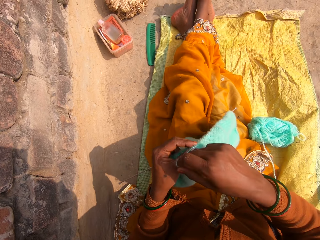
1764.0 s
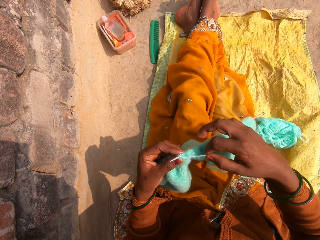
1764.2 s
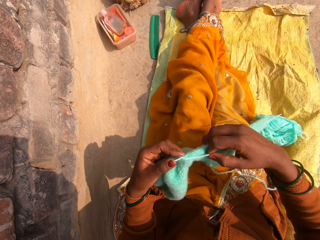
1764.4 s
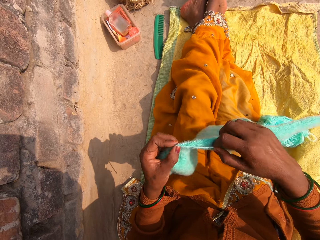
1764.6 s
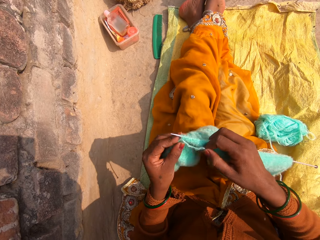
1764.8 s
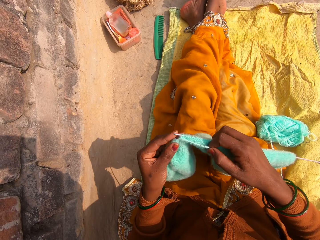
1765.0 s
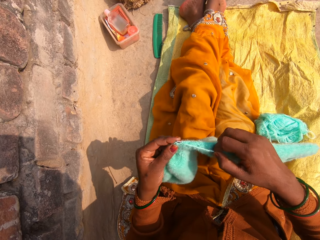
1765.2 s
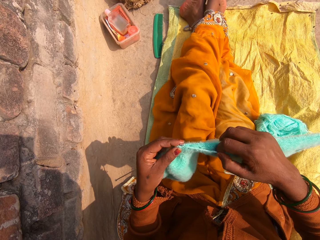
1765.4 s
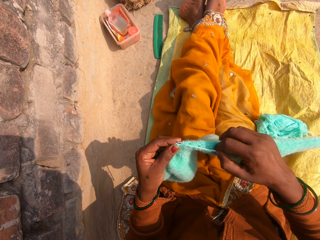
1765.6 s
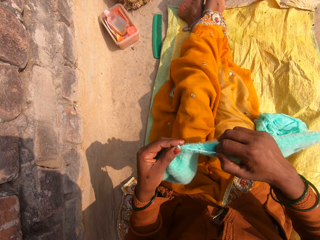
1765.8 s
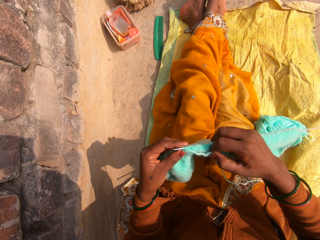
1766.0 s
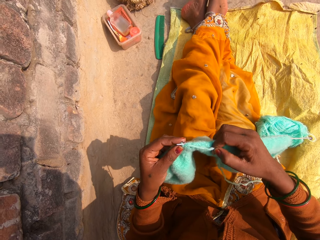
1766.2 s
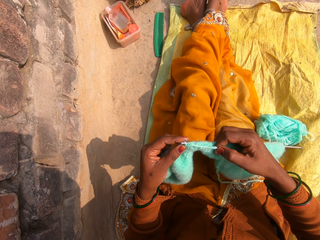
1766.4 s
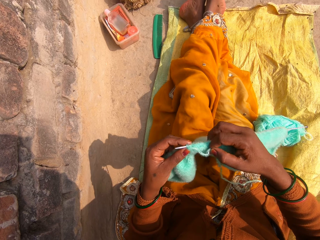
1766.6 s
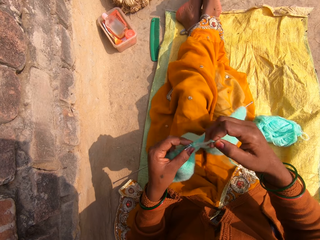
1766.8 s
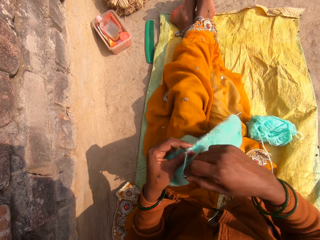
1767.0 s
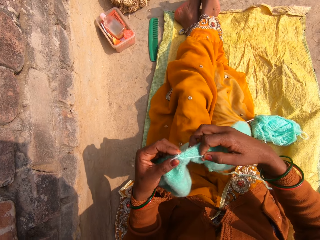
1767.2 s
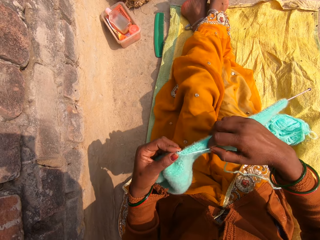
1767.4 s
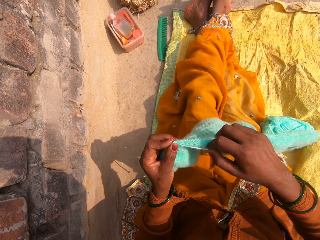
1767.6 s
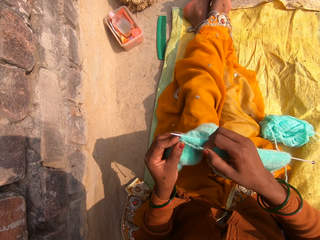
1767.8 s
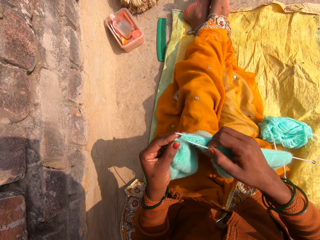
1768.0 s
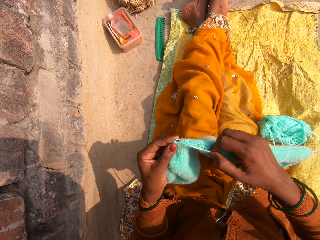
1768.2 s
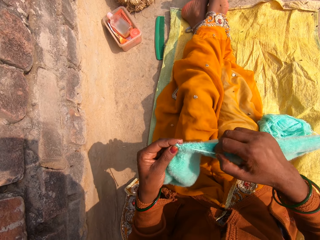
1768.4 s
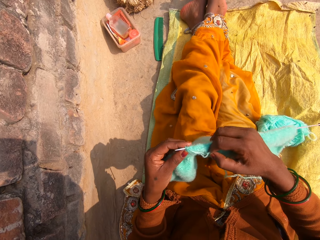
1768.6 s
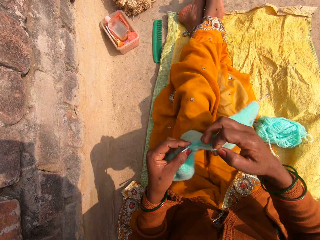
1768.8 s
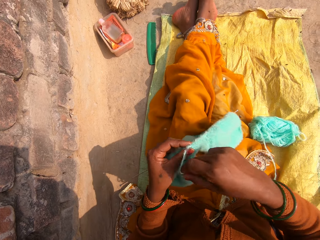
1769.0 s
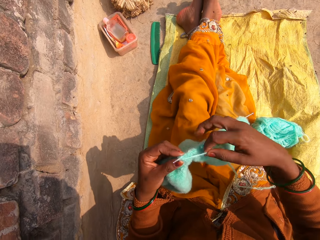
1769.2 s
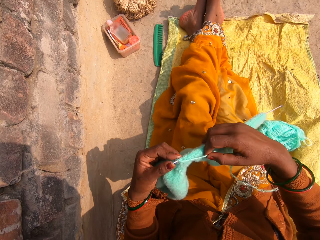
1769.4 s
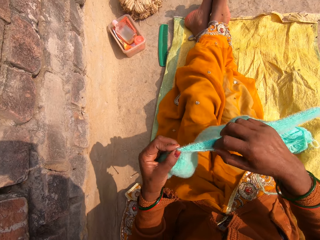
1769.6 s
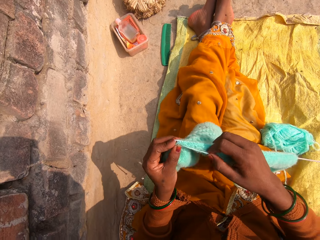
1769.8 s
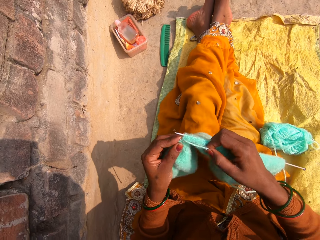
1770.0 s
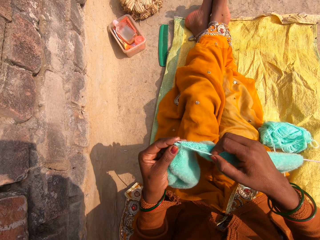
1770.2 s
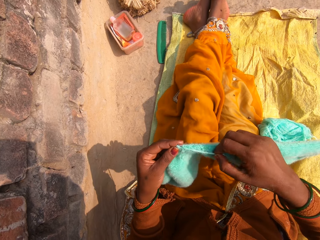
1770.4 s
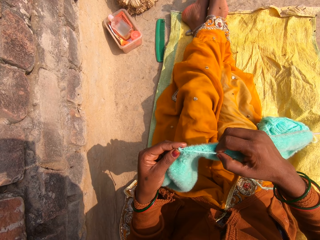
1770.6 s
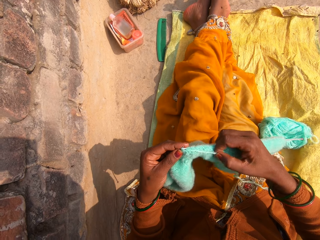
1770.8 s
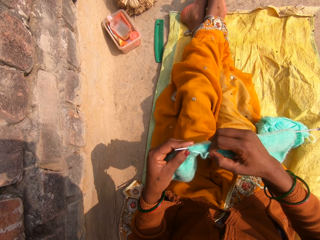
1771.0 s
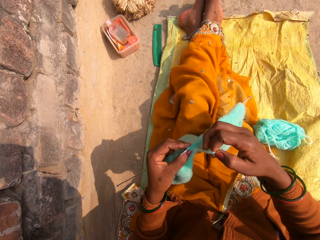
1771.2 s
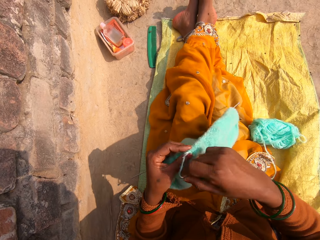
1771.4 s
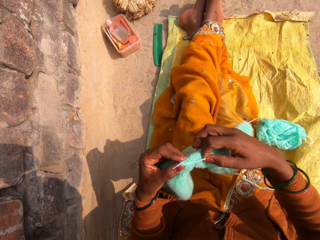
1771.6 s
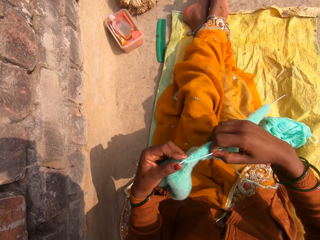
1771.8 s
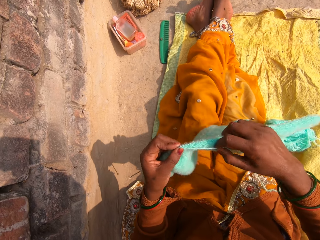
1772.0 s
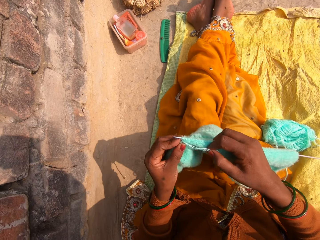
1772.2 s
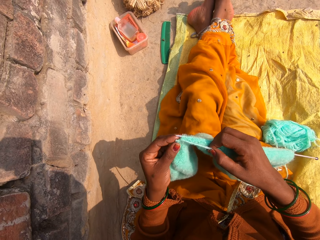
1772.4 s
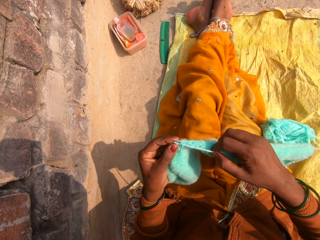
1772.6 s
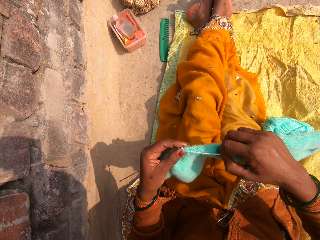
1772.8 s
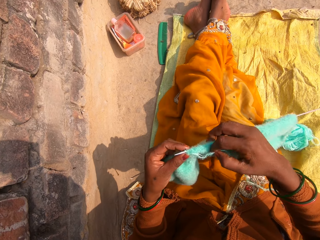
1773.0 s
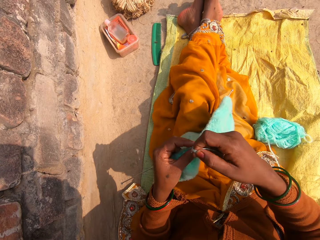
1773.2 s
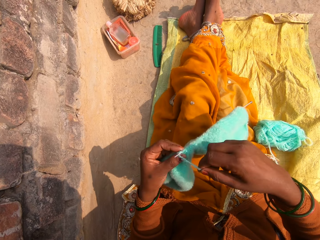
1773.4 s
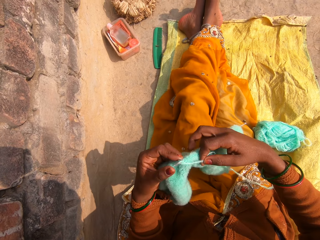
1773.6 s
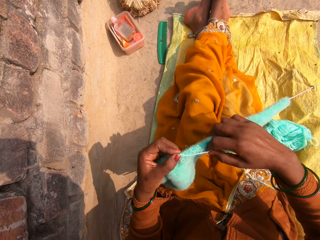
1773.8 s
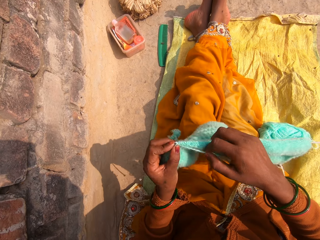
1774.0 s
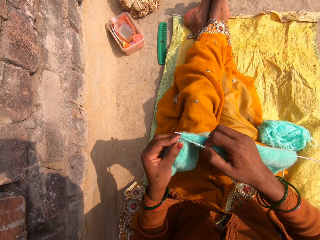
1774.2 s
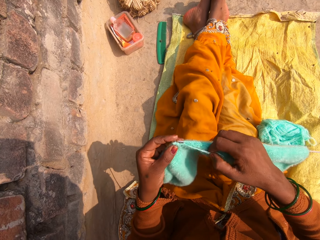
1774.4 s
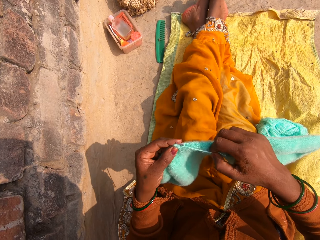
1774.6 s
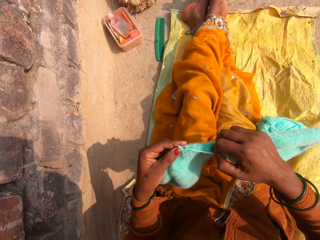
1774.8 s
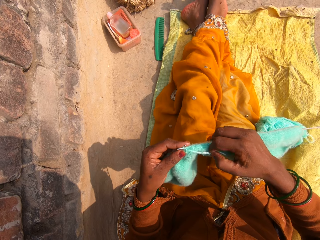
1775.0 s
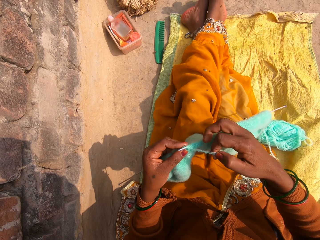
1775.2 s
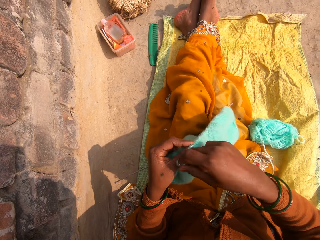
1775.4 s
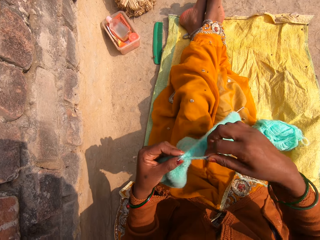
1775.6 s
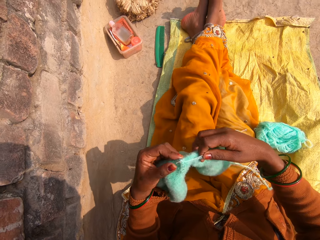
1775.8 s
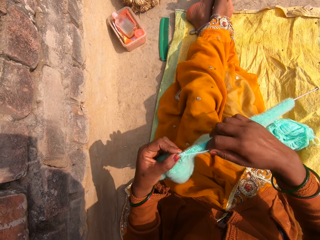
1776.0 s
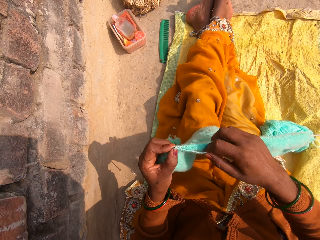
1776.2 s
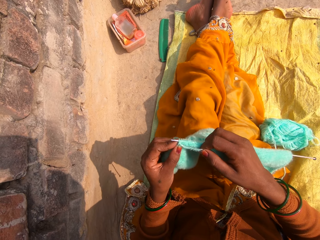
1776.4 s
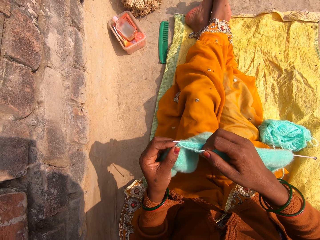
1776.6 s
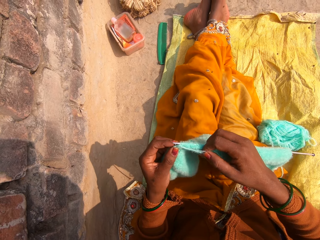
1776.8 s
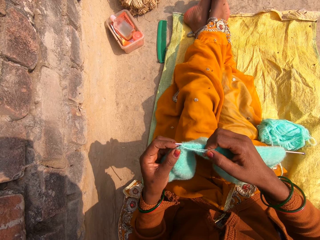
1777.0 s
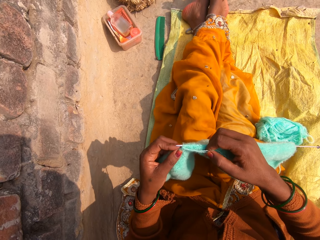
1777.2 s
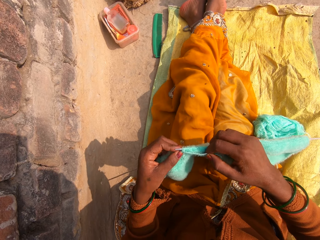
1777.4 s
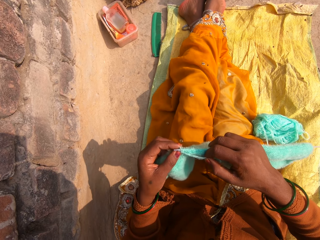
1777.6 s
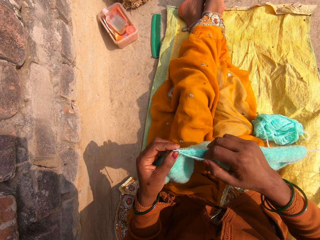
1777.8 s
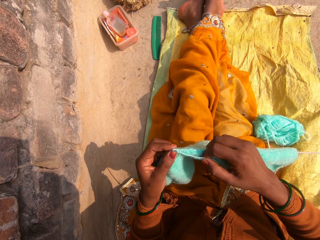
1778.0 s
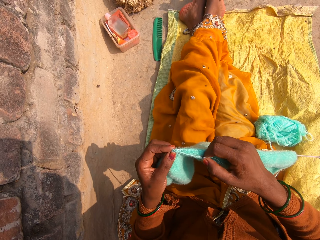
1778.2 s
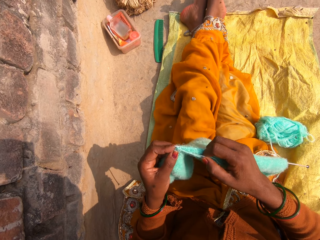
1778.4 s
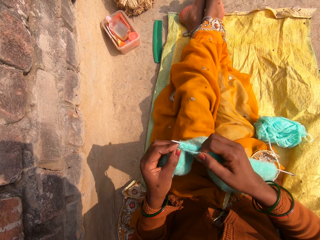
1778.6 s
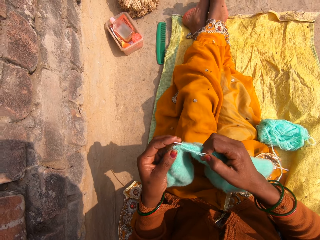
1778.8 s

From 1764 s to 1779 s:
The camera wearer rounds the wool on the crochet. They knit the fabric. They round the wool on the crochet. They knit the fabric. They round the wool on the crochet. They knit the fabric. They round the wool on the crochet. They knit the fabric. They round the wool on the crochet. They knit the fabric. They round the wool on the crochet. They knit the fabric.

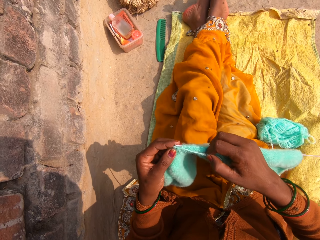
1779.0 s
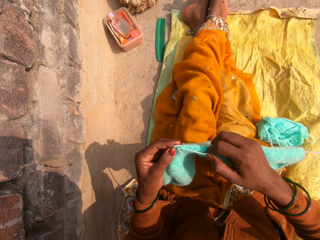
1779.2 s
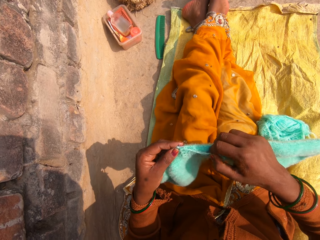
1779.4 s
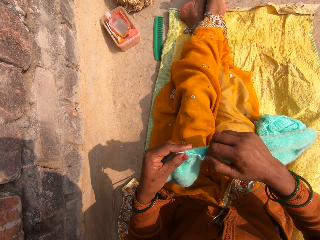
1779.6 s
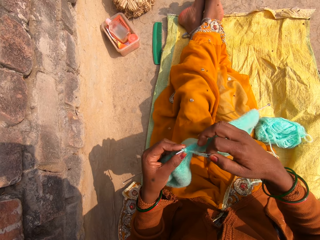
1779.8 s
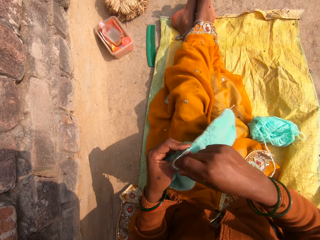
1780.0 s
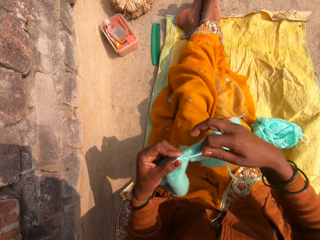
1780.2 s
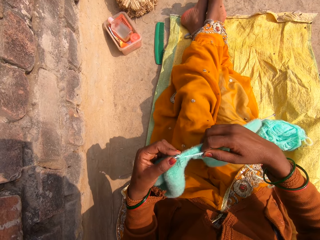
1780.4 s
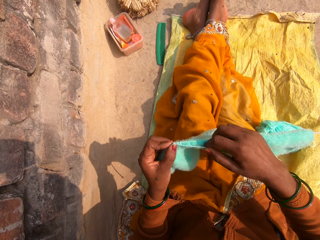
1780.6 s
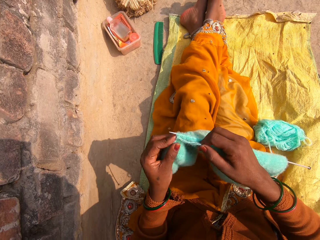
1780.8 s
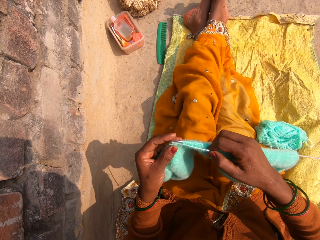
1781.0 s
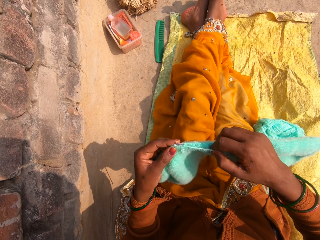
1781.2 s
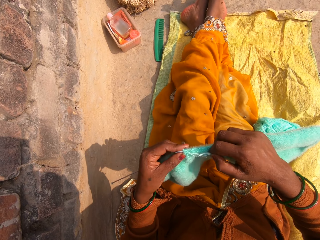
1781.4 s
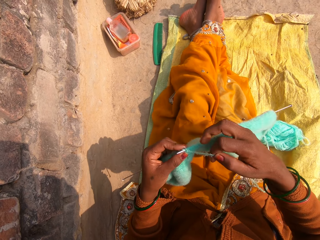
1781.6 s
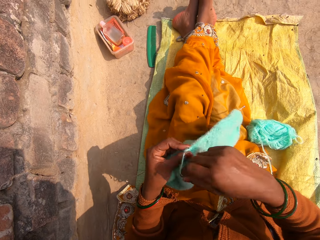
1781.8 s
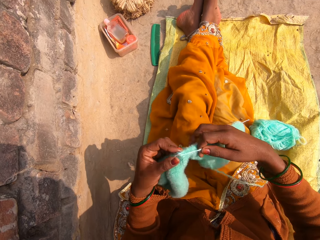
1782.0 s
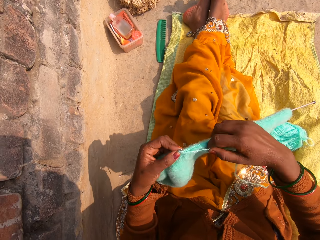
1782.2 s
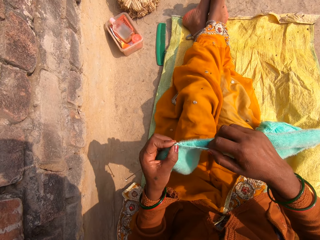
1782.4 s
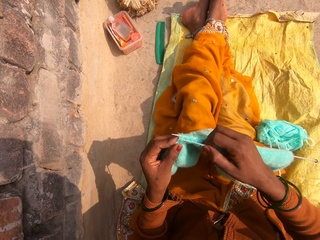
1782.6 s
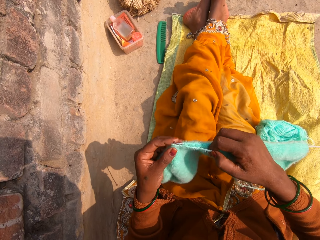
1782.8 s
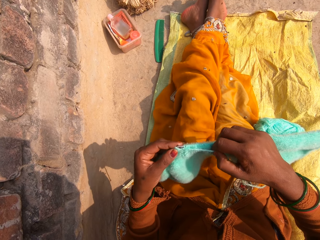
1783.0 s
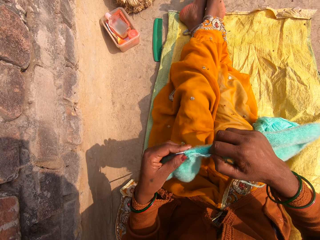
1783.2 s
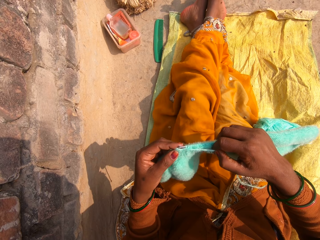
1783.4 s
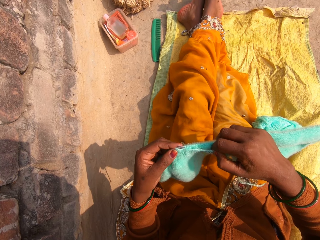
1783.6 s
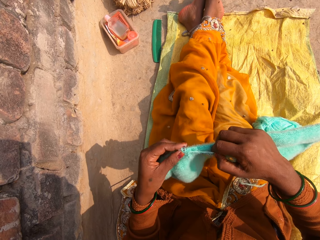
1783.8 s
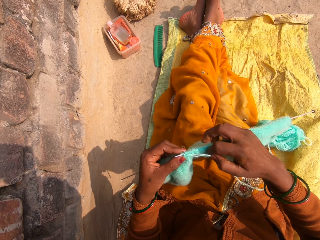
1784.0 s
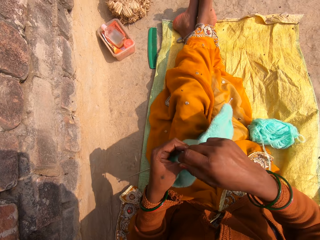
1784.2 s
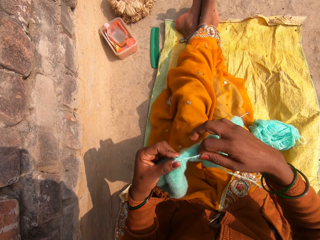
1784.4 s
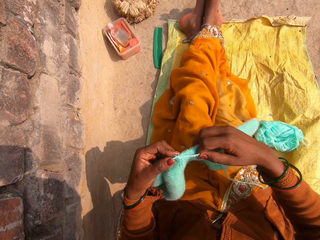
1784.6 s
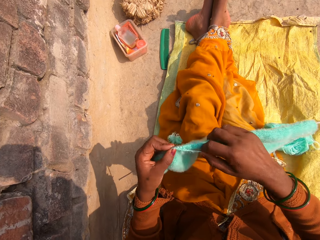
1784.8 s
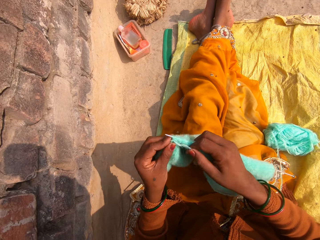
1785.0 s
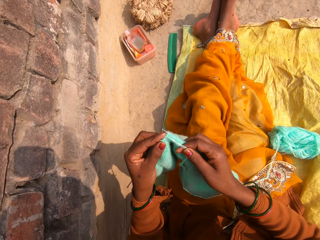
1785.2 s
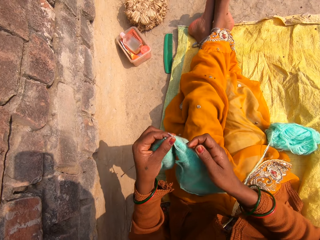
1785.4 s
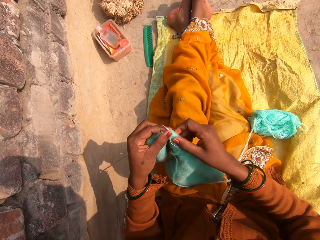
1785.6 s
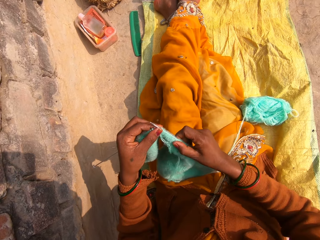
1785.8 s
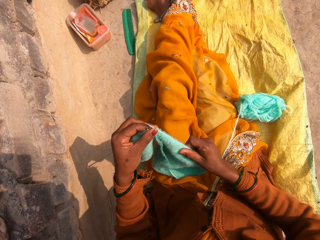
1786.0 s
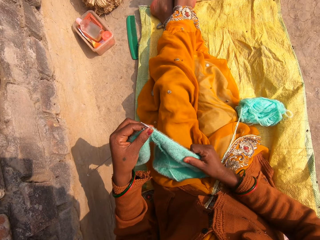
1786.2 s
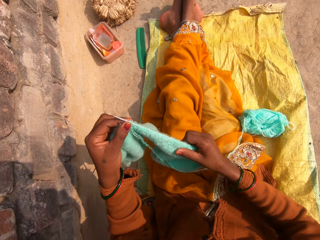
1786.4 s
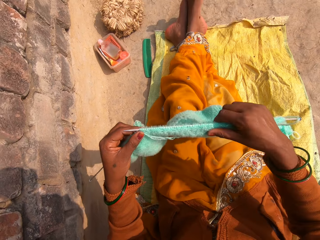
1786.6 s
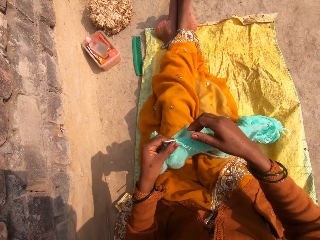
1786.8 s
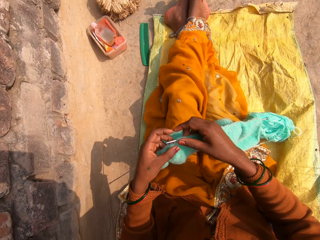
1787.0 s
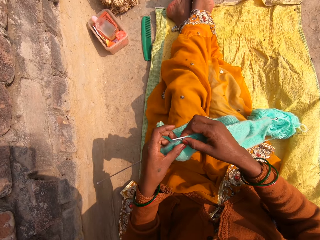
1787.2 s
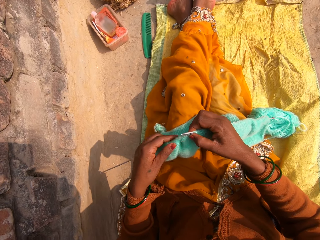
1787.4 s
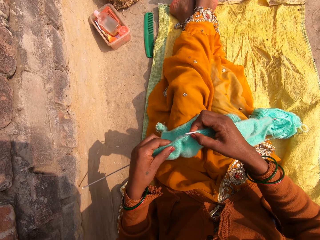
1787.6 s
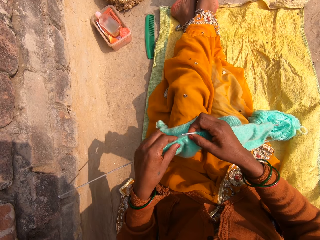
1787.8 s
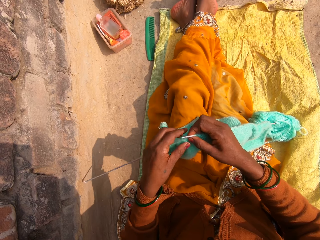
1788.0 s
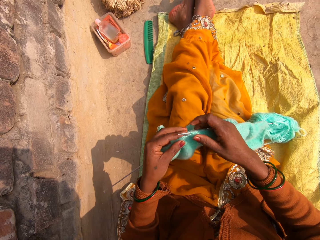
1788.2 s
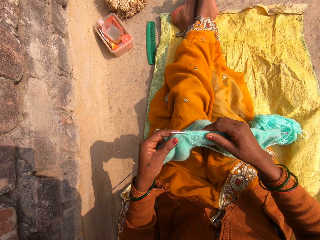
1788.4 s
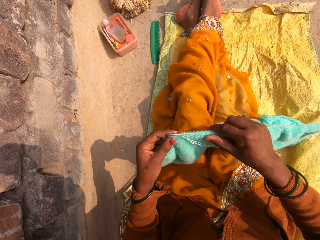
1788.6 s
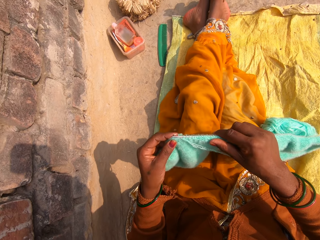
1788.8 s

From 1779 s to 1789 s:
The camera wearer rounds the wool on the crochet. They knit the fabric. They round the wool on the crochet. They knit the fabric. They round the wool on the crochet. They knit the fabric. They adjust the fabric on the crochet.
